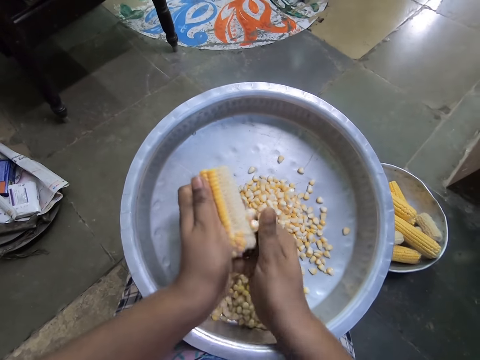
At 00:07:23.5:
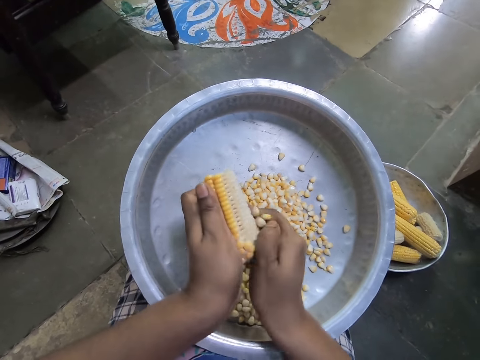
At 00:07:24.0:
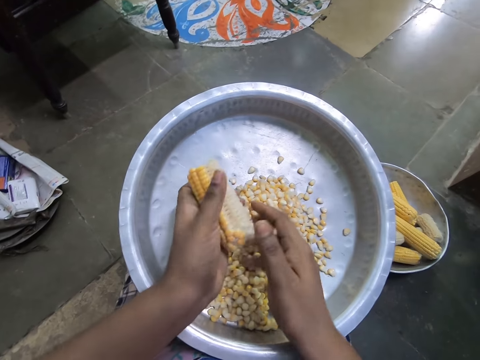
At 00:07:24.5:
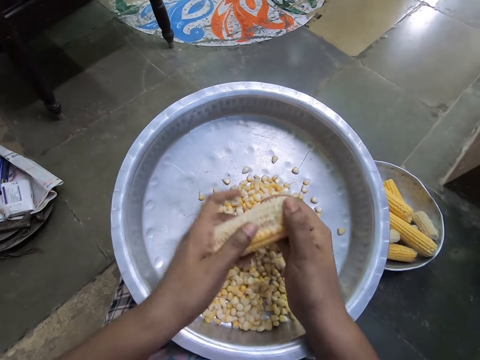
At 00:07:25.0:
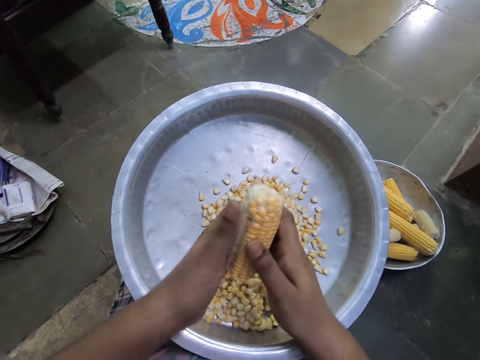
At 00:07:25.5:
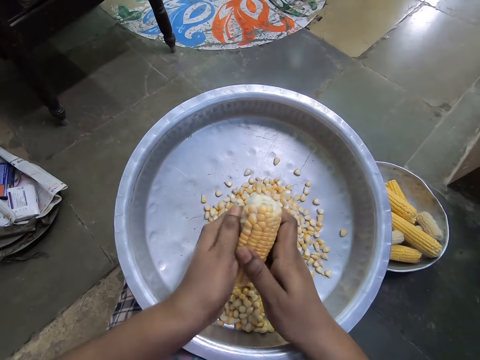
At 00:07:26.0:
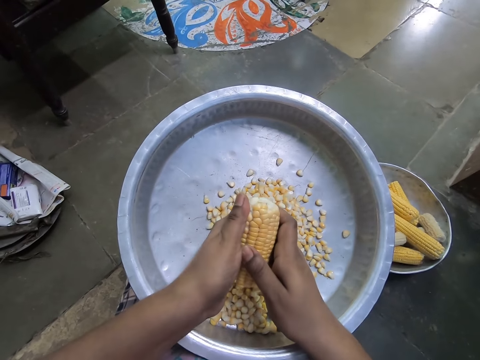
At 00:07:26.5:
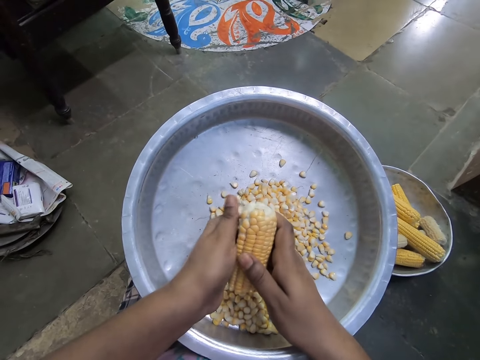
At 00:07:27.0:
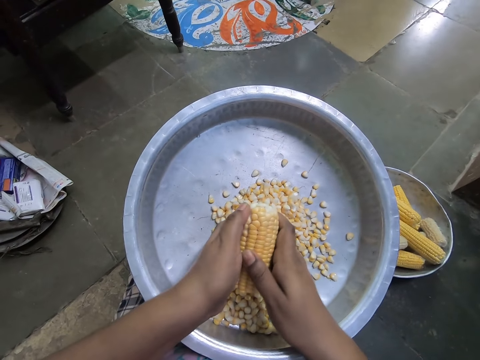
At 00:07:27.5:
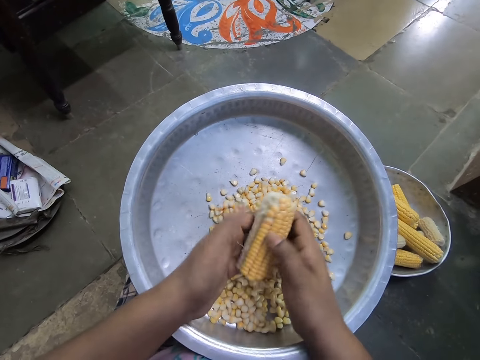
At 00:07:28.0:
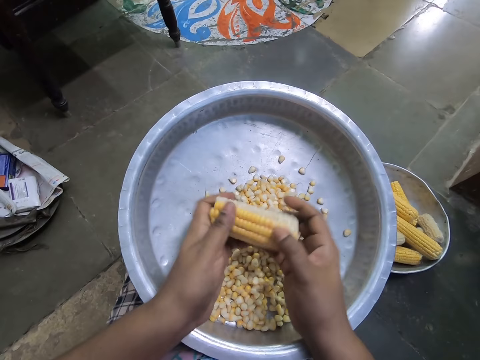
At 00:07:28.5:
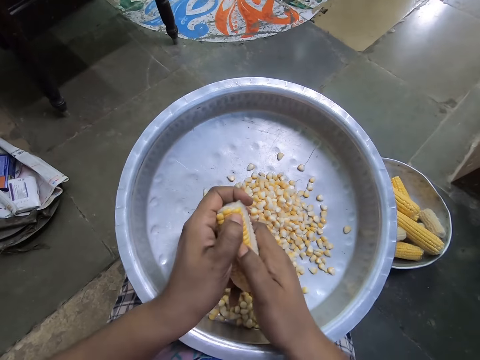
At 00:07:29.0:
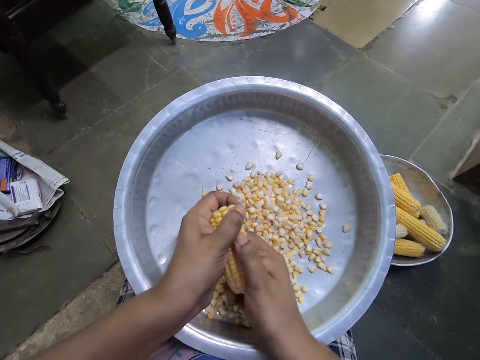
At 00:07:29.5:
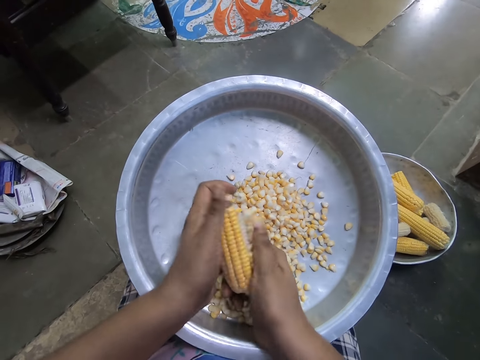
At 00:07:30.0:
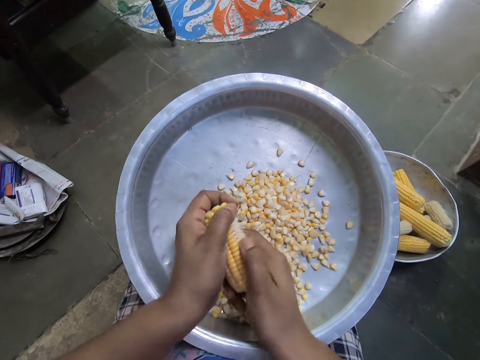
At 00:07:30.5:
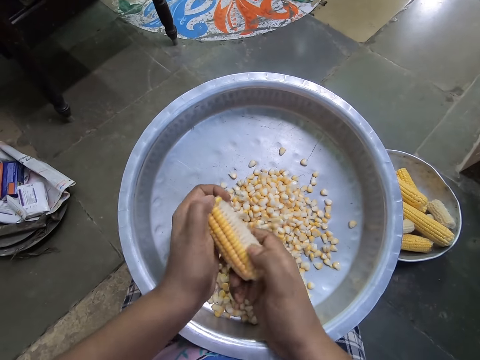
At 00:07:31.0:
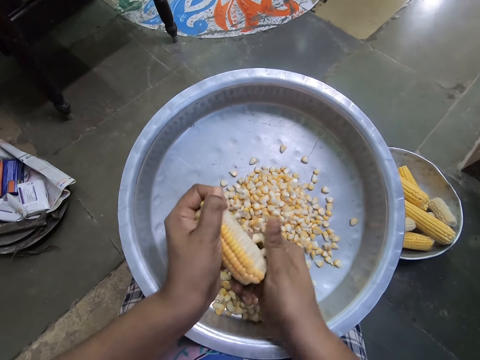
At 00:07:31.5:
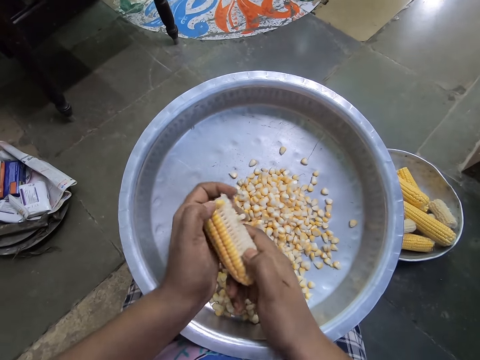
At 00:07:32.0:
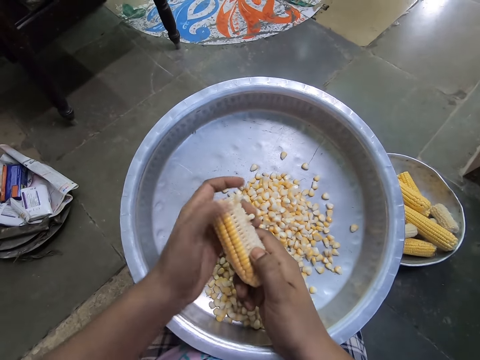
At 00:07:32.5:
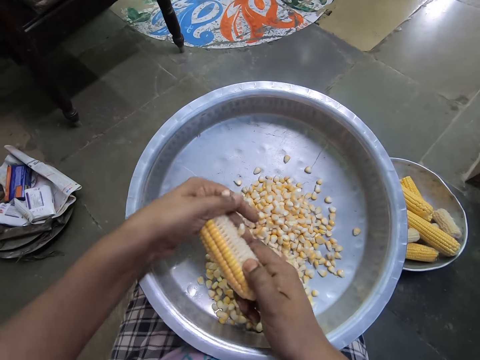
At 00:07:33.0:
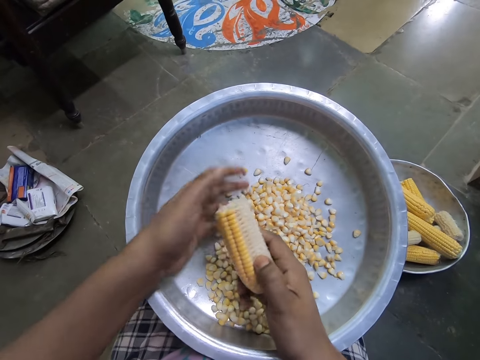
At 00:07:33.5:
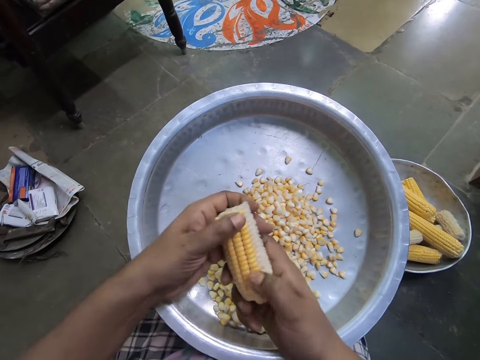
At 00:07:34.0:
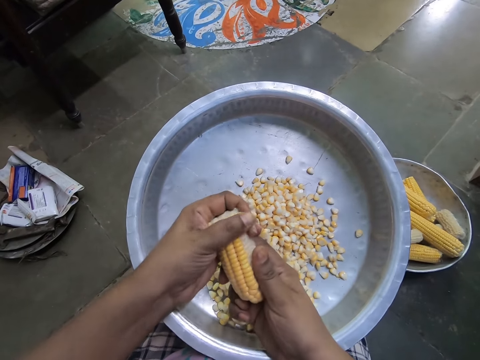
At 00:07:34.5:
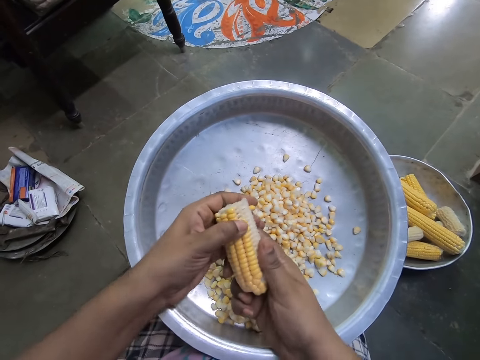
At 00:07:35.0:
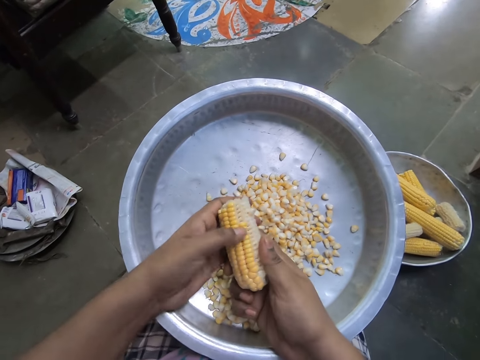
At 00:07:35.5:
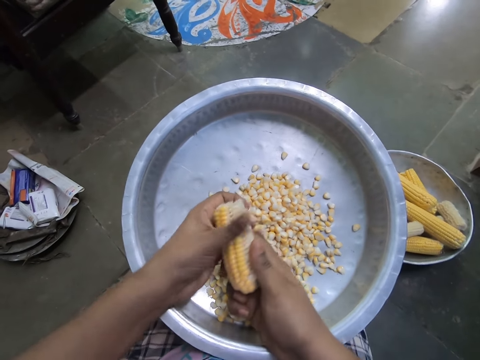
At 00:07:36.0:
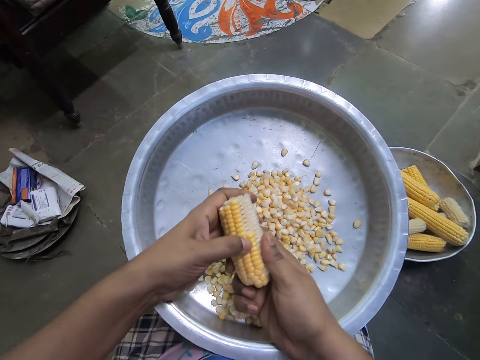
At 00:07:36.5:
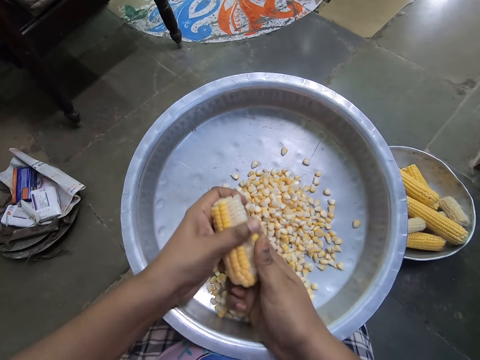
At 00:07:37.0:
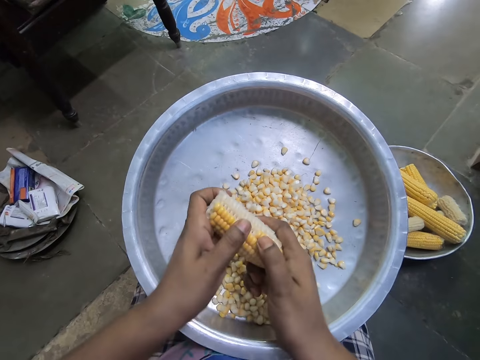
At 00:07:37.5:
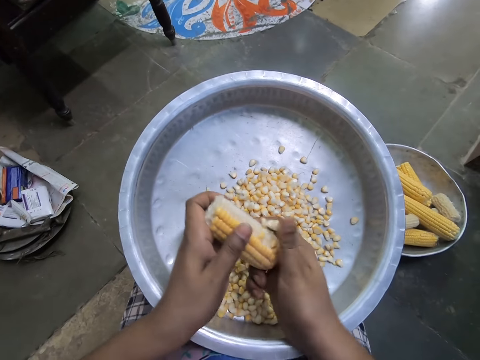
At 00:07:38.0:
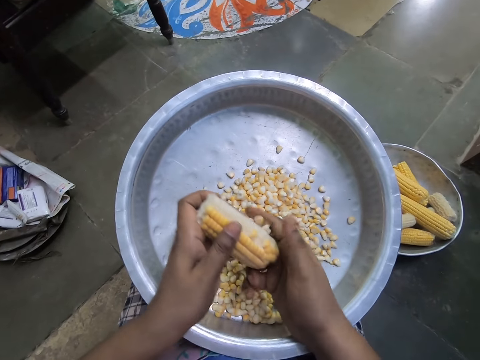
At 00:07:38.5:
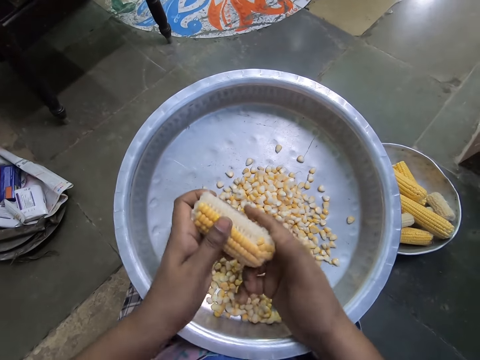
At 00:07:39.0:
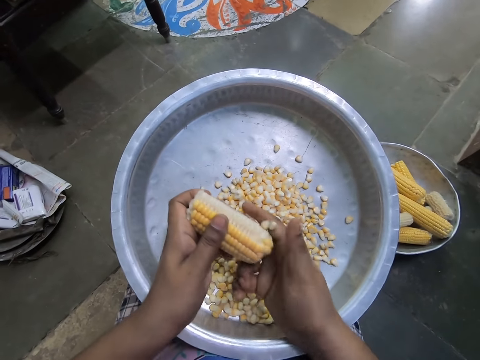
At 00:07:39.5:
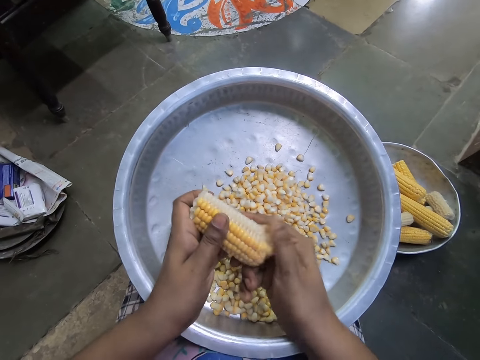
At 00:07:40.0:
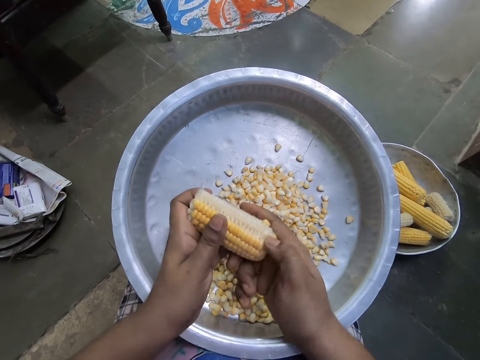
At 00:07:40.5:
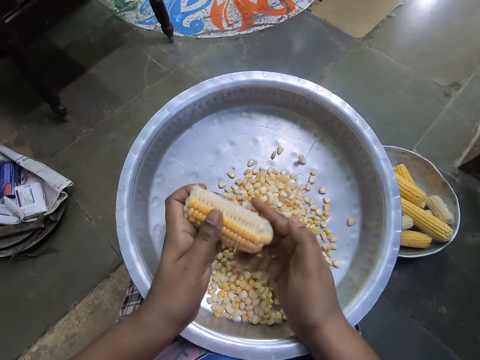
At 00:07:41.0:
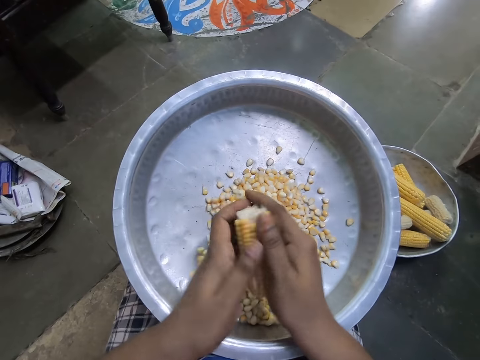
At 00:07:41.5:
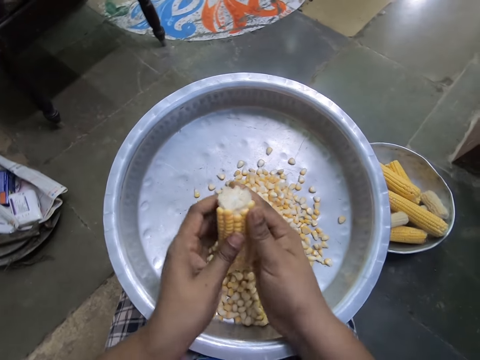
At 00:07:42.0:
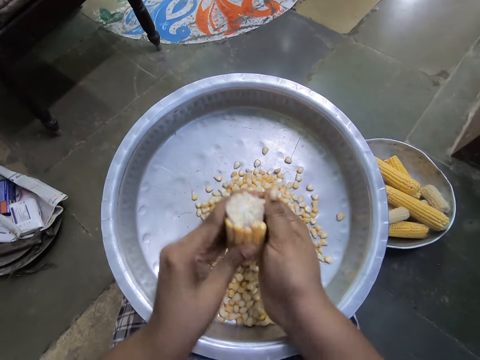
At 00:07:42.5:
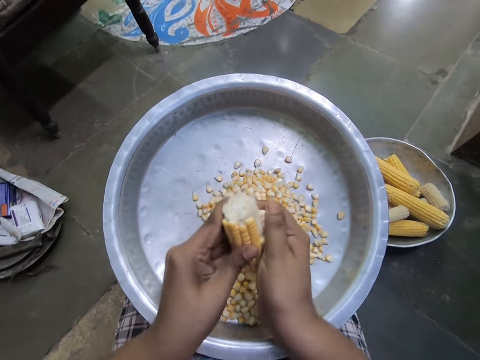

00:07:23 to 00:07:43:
The camera wearer peels corn kernels into the tray with her left hand. She turns a maize cob. She peels corn kernels into the tray with her hands. She peels corn kernels into the tray with her left hand. She peels corn kernels into the tray with her right hand.

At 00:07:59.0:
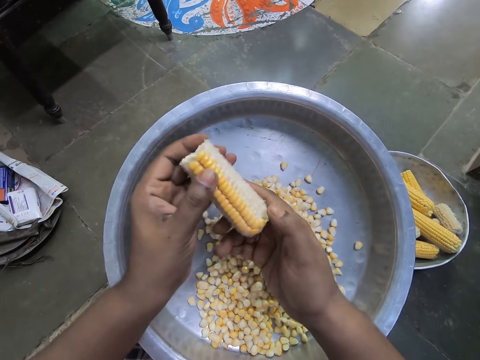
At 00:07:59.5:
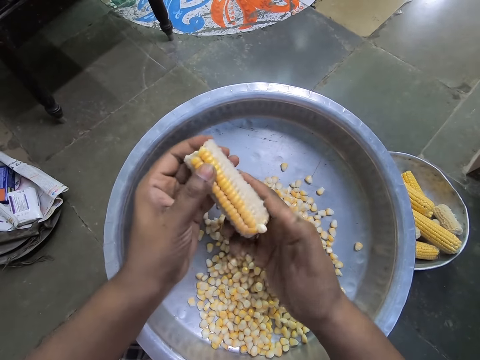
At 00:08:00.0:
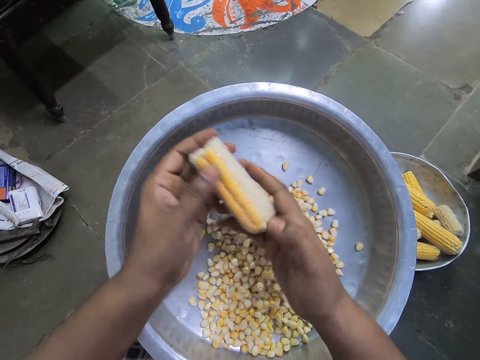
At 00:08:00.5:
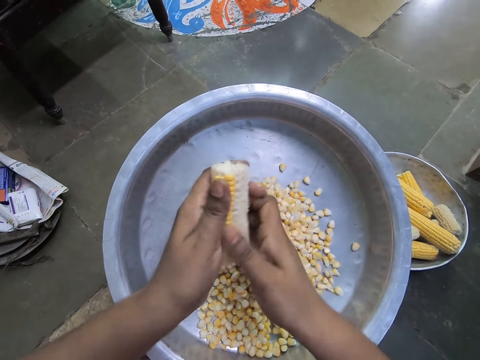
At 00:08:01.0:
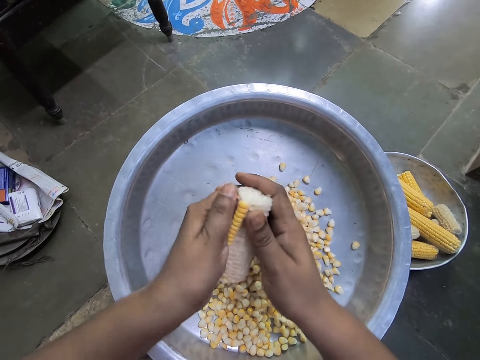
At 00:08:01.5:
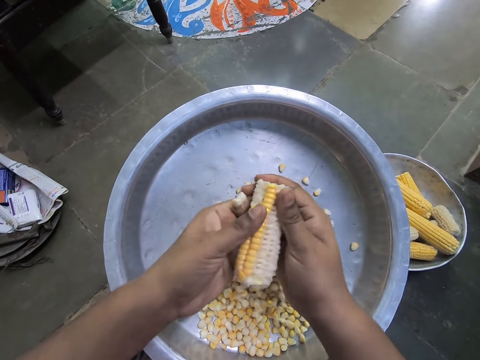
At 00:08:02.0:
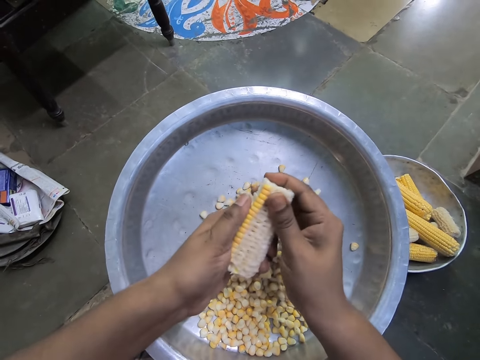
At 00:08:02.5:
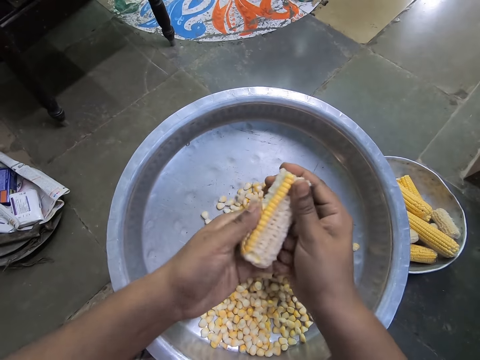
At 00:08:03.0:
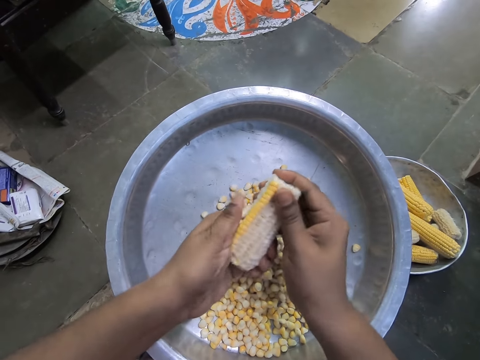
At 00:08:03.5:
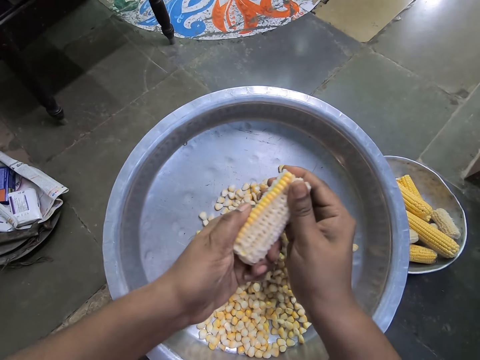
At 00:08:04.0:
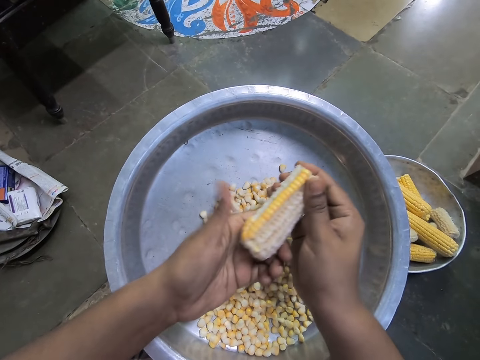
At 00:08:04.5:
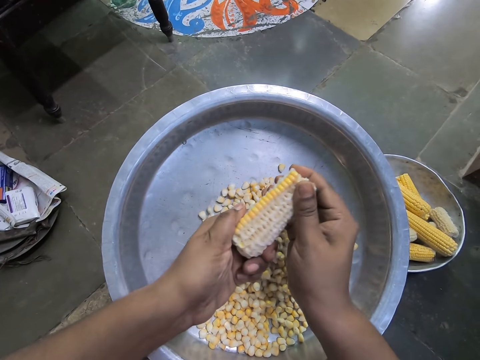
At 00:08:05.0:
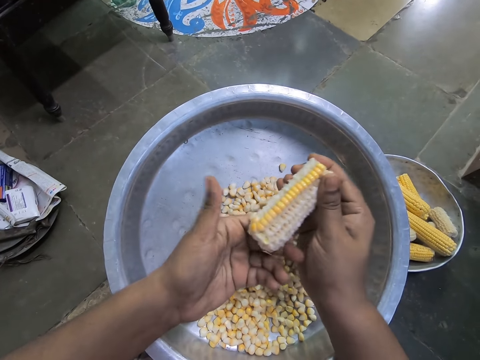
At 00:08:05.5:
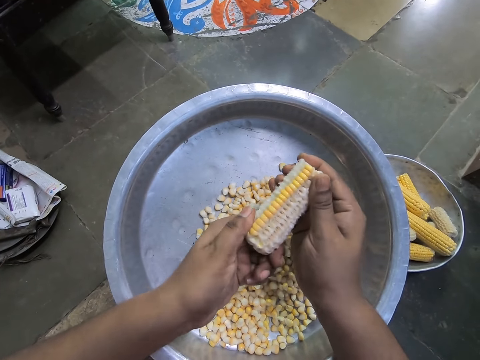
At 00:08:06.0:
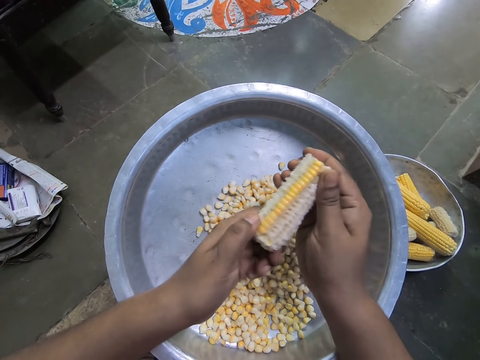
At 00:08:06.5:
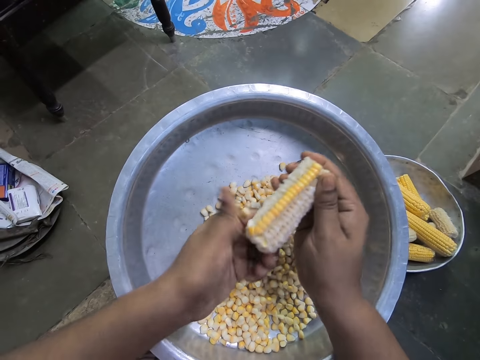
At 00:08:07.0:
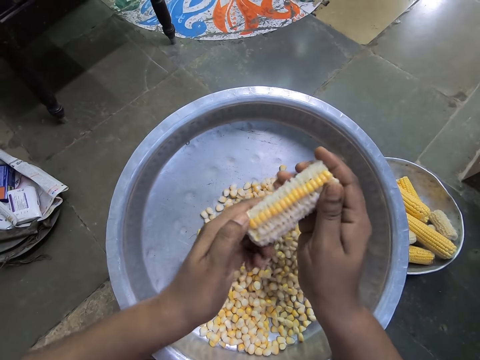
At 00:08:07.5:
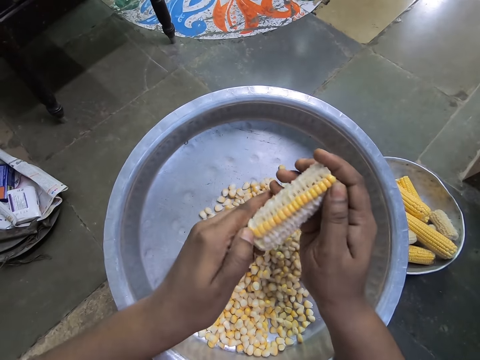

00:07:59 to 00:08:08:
The camera wearer peels corn kernels into the tray with her left hand.
